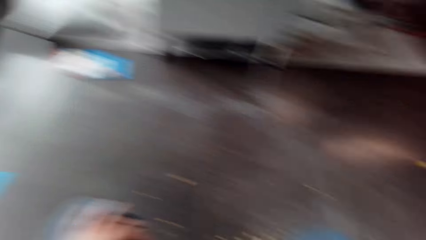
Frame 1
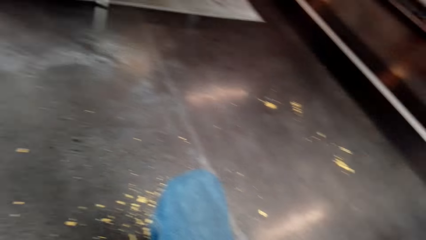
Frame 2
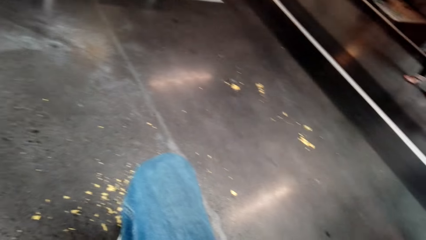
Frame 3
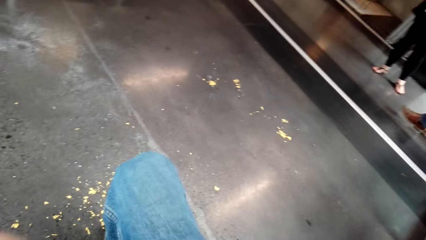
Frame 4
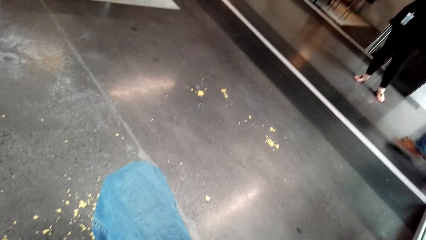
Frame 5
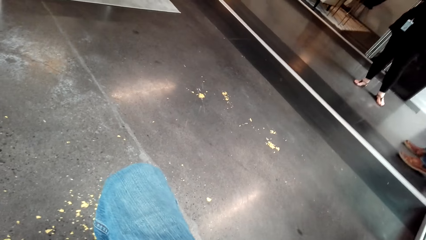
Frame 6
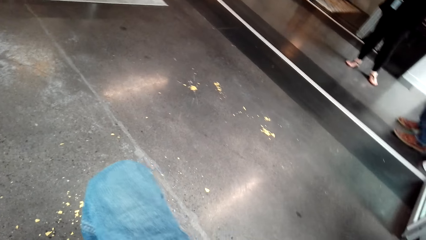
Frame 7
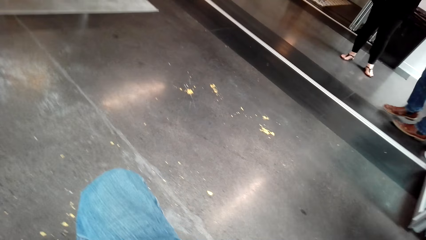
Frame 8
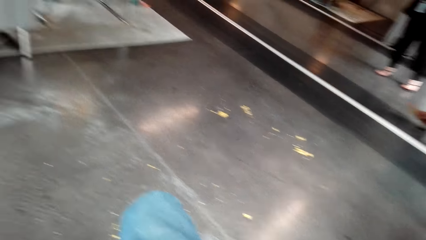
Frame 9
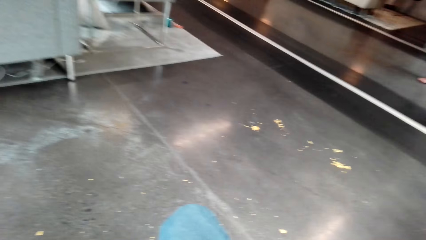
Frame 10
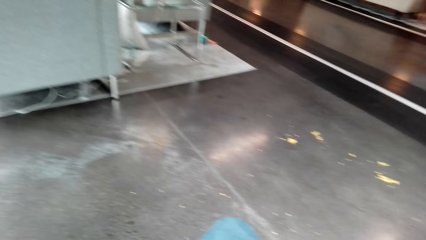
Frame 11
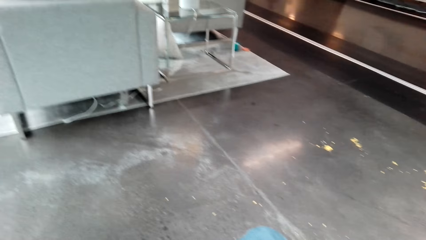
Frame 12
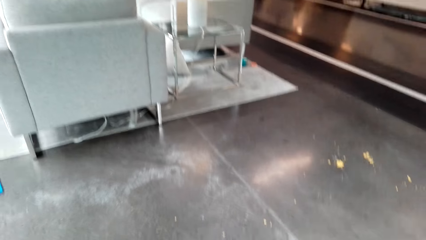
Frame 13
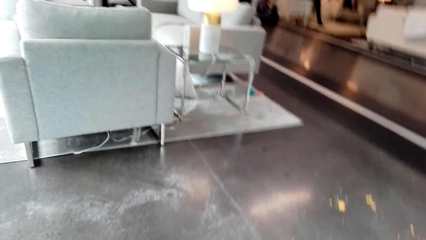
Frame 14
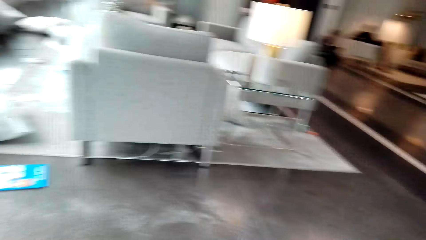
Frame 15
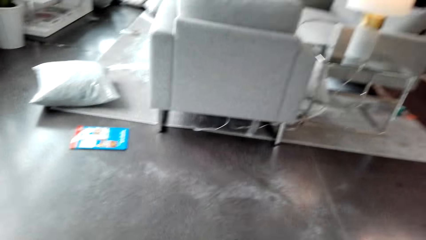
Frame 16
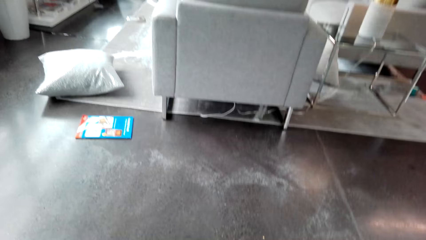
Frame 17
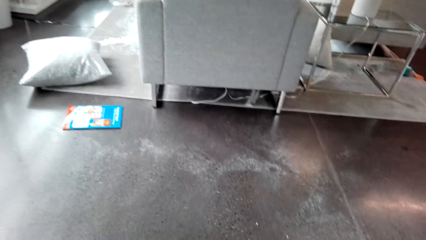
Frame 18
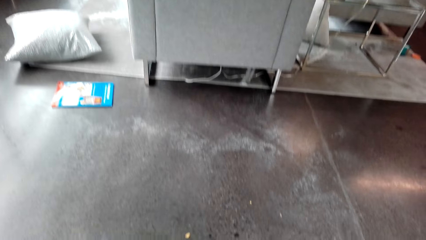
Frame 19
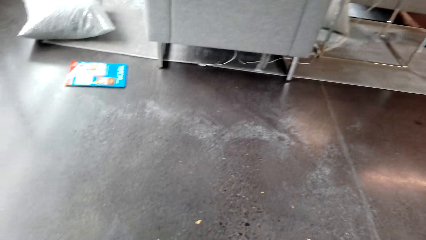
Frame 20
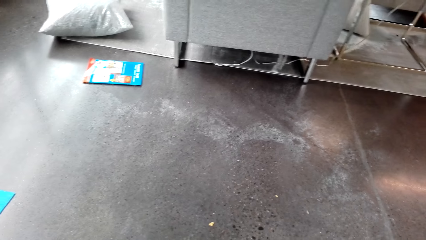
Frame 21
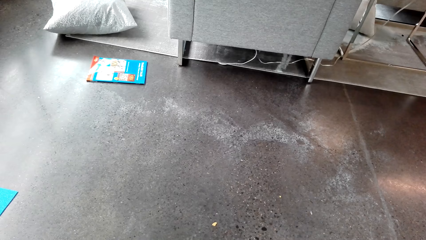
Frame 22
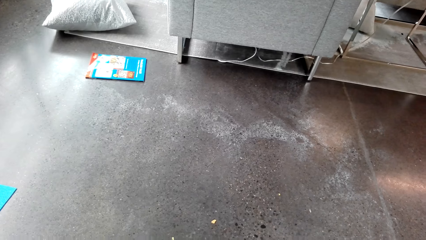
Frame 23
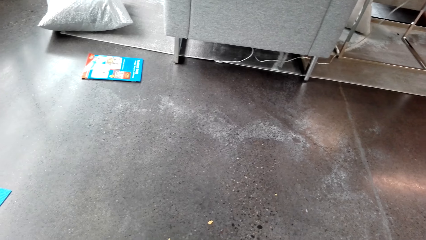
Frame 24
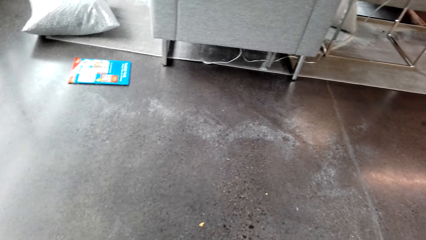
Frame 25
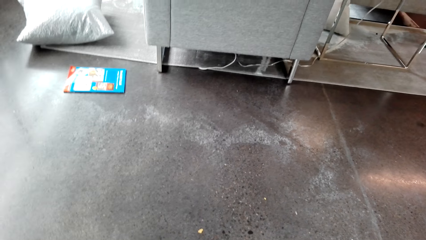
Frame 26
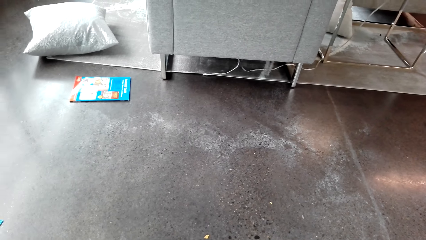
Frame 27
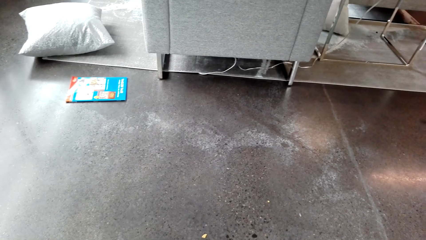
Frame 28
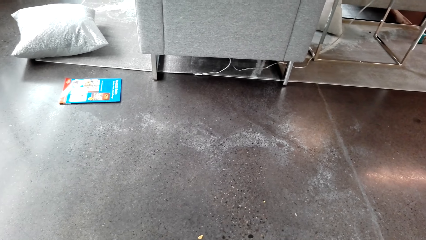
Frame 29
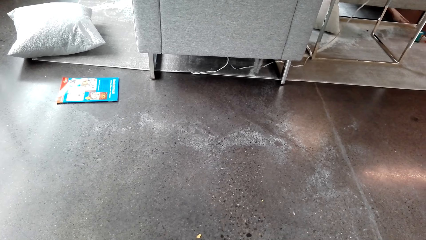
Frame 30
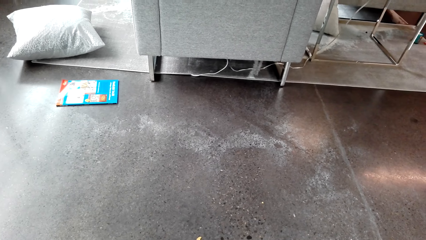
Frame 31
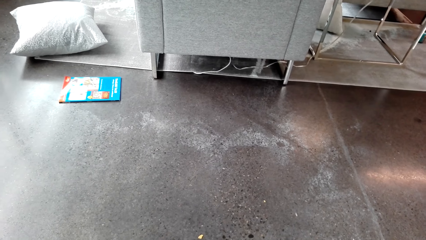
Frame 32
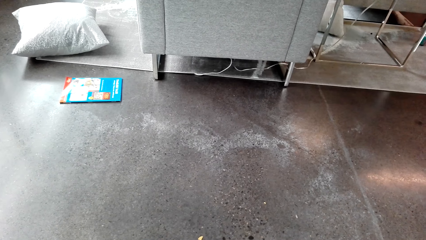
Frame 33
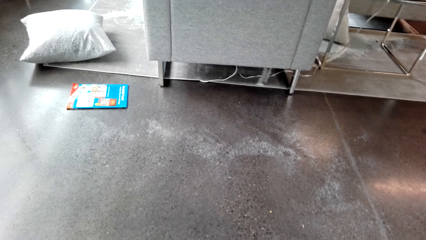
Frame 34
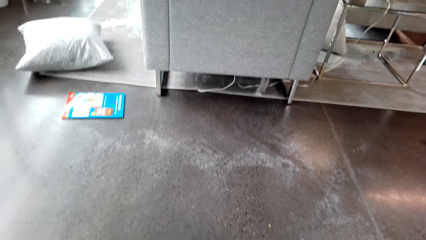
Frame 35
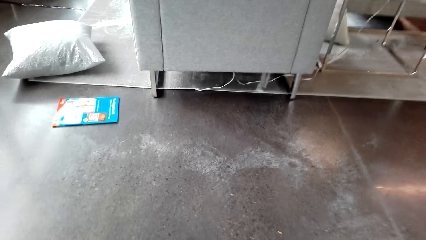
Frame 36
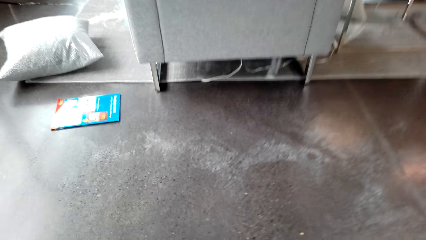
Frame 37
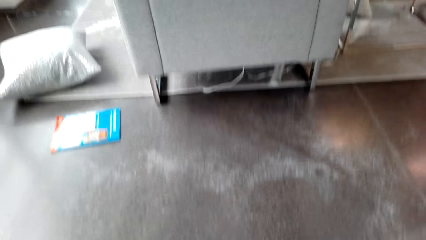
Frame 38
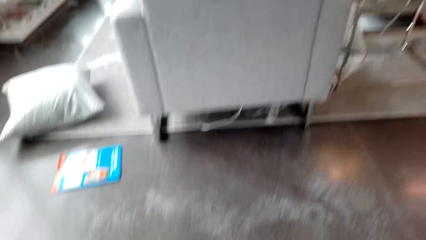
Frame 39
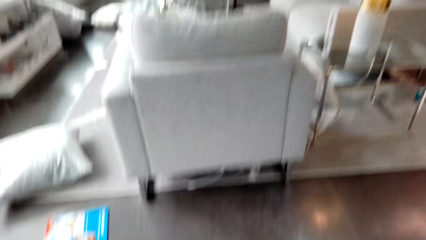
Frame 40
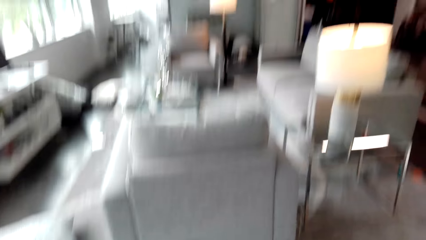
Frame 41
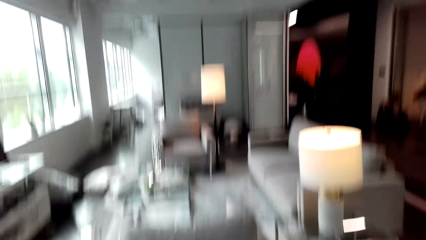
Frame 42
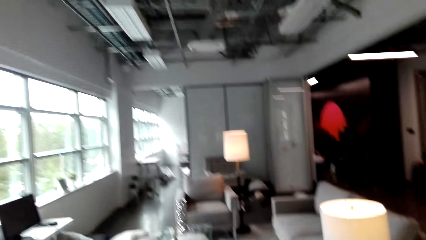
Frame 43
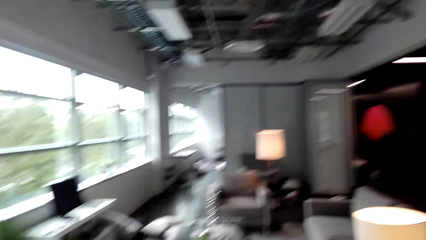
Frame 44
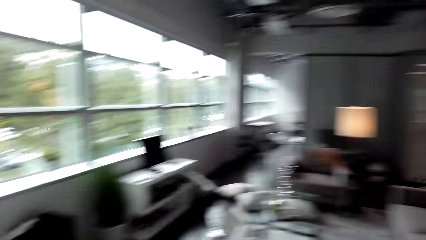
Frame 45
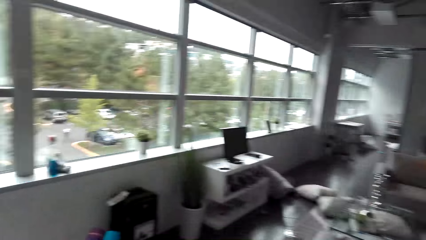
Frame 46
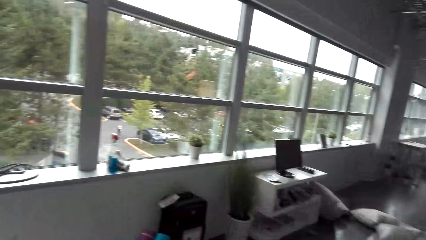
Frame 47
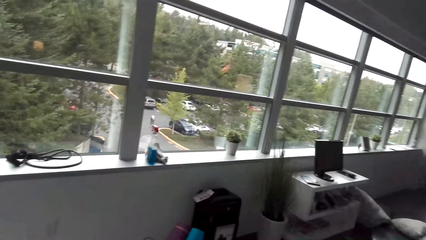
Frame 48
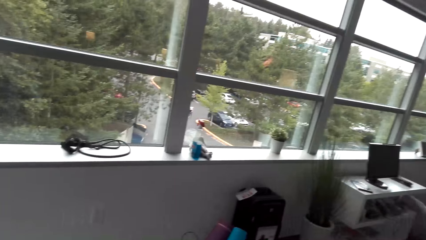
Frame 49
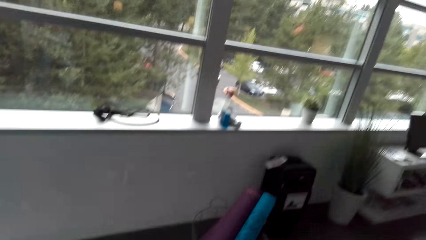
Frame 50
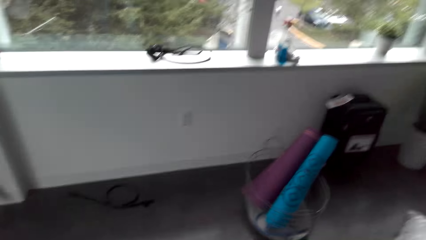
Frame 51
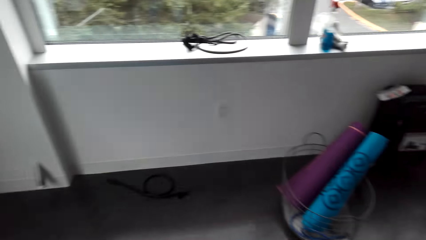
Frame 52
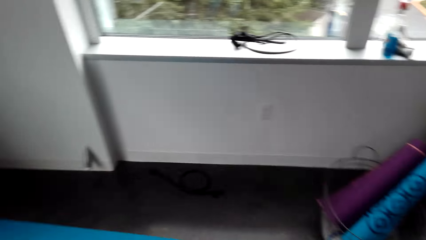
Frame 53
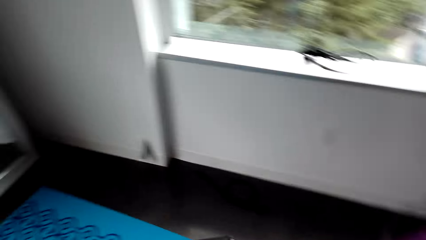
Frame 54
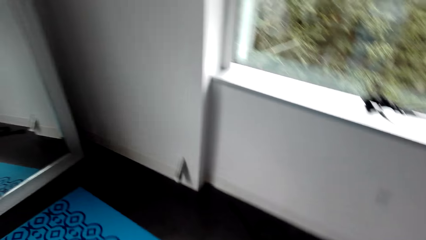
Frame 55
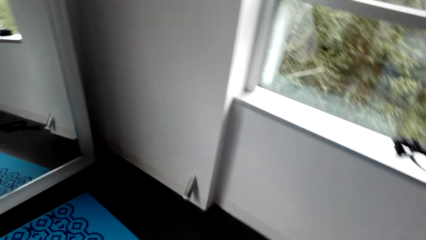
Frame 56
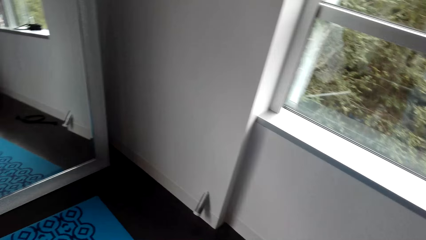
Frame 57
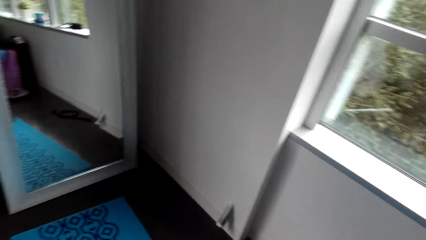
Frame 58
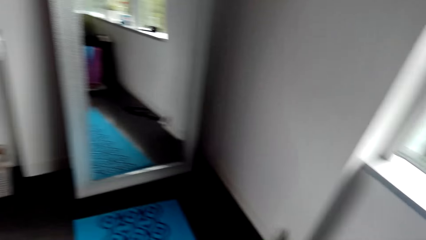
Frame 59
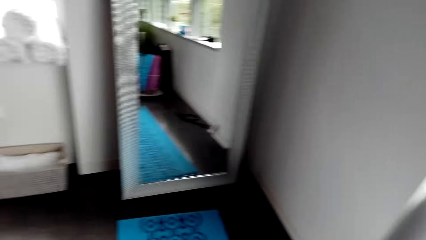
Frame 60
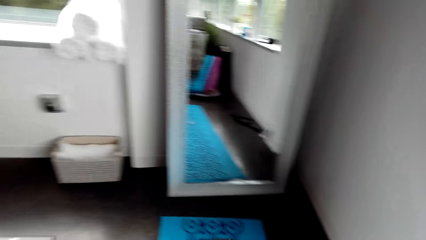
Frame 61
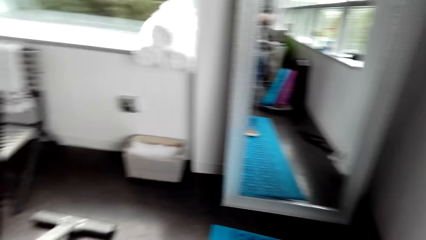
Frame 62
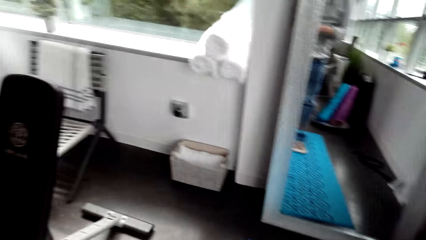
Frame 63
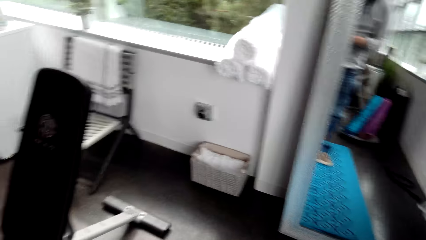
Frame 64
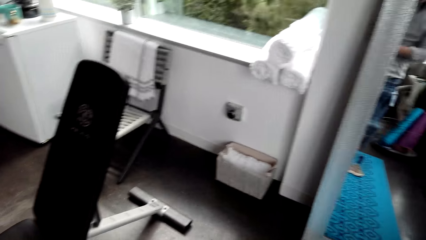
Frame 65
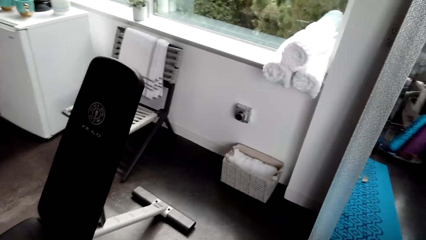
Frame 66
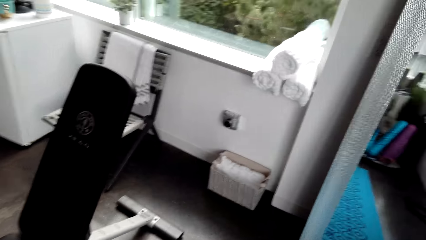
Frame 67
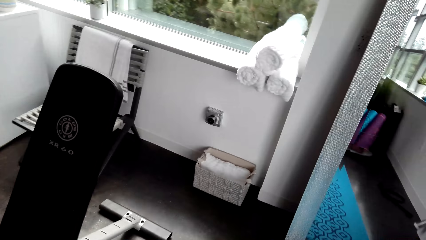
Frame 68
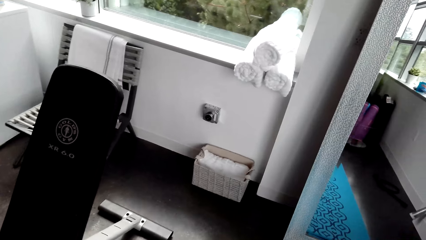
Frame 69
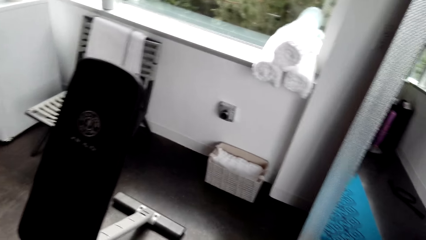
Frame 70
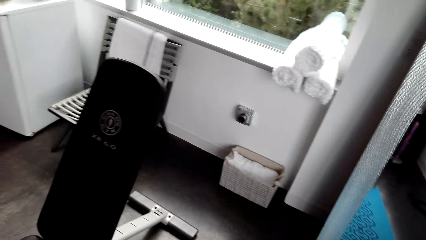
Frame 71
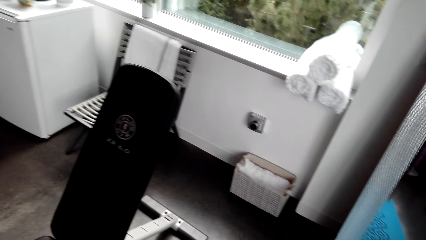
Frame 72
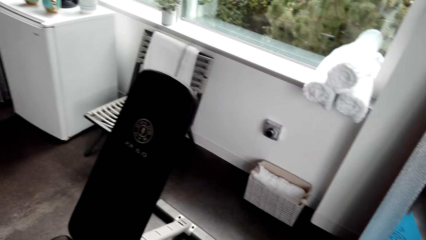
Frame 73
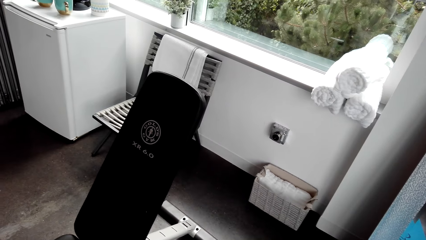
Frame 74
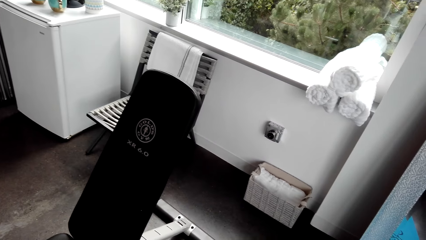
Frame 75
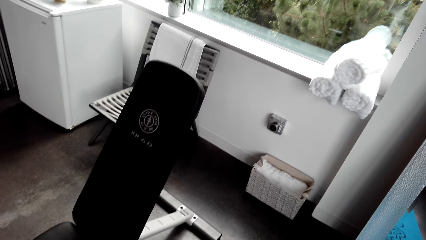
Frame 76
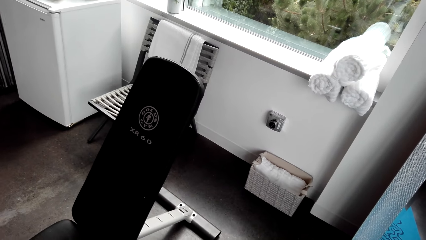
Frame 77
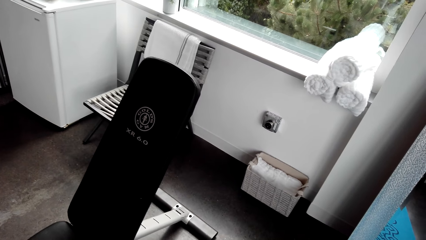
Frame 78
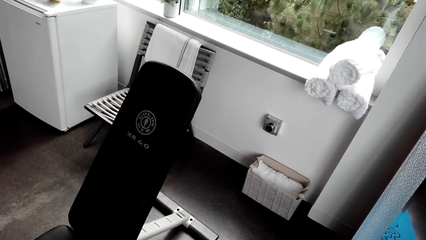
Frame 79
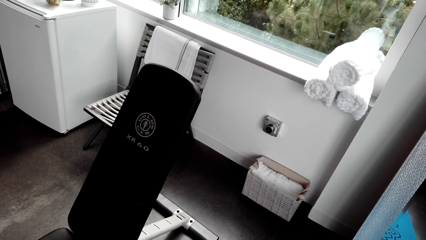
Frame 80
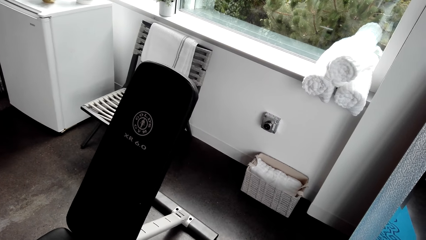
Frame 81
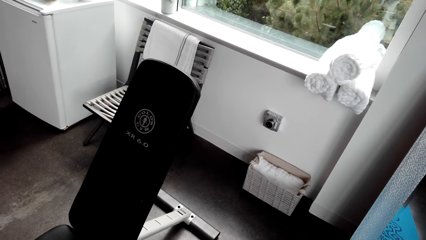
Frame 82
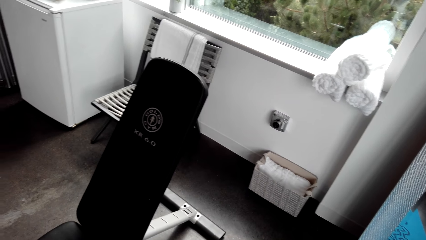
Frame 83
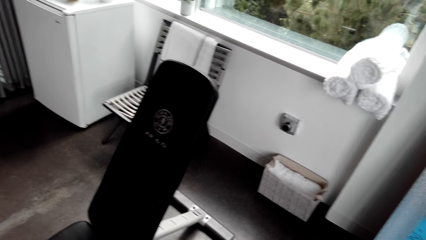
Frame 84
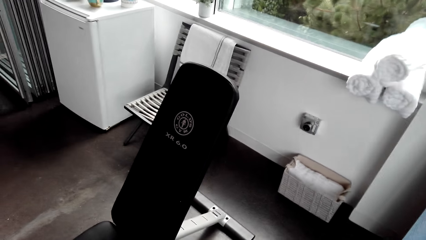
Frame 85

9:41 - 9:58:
The camera wearer stands. They walk around and look around the house.
